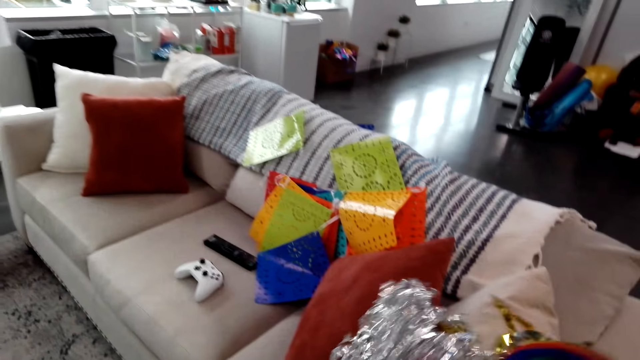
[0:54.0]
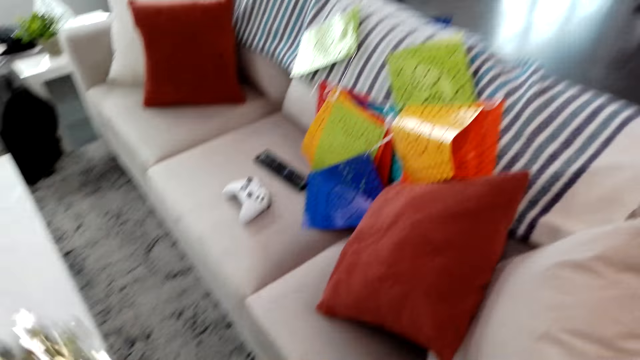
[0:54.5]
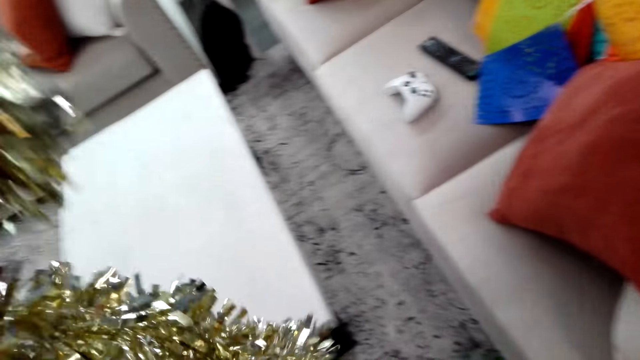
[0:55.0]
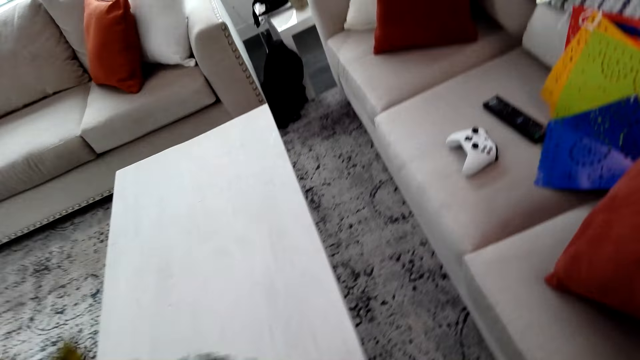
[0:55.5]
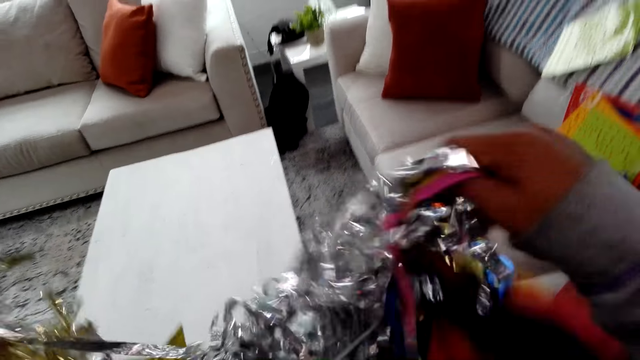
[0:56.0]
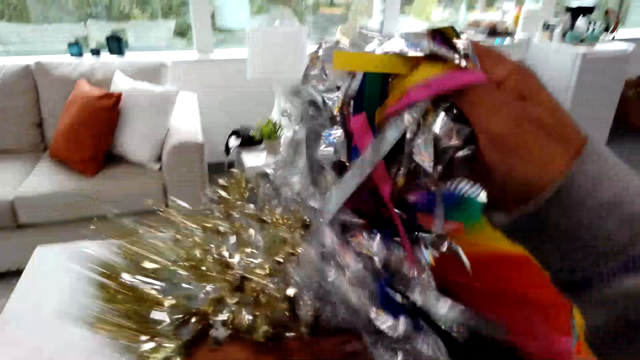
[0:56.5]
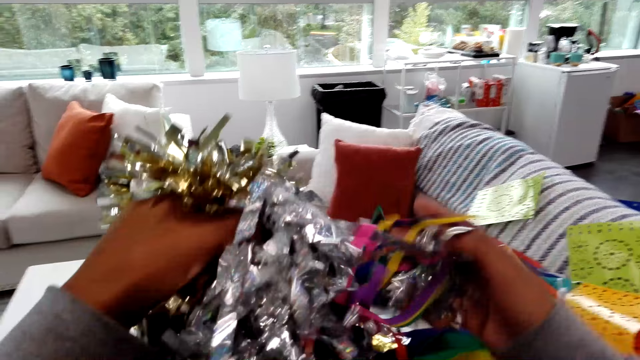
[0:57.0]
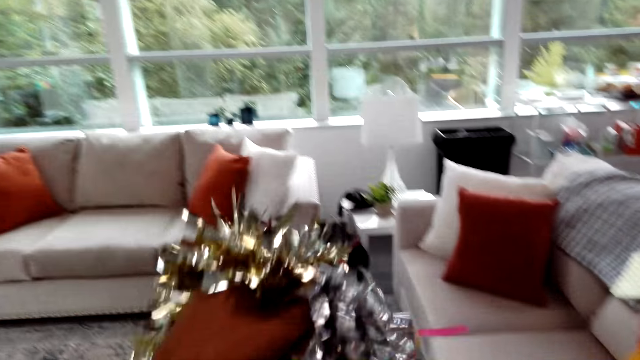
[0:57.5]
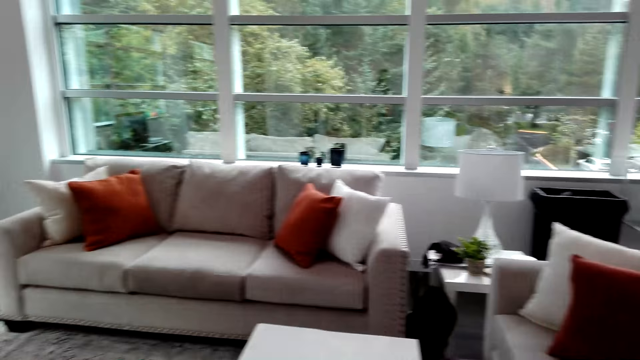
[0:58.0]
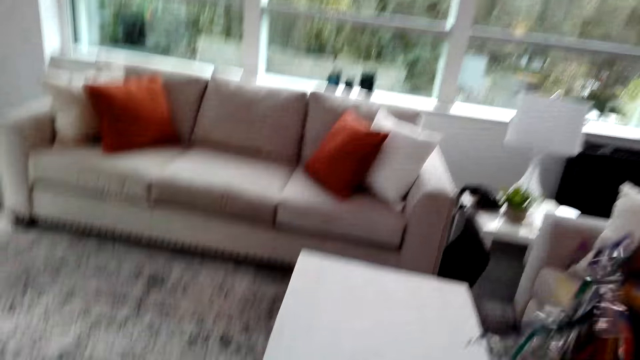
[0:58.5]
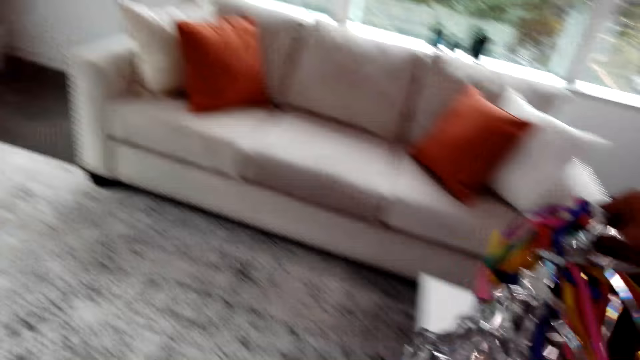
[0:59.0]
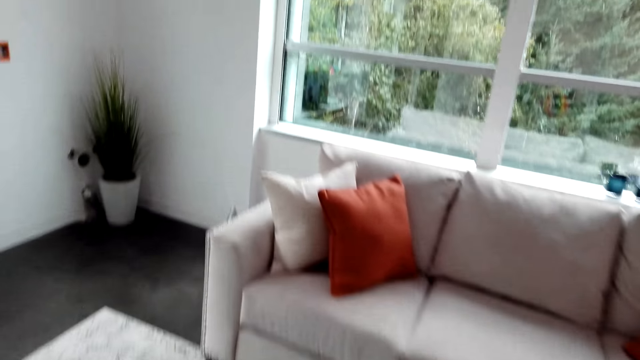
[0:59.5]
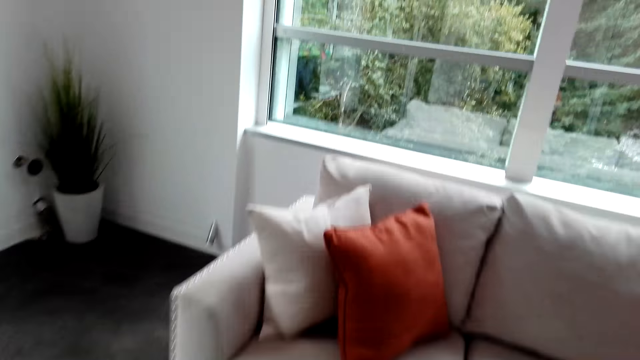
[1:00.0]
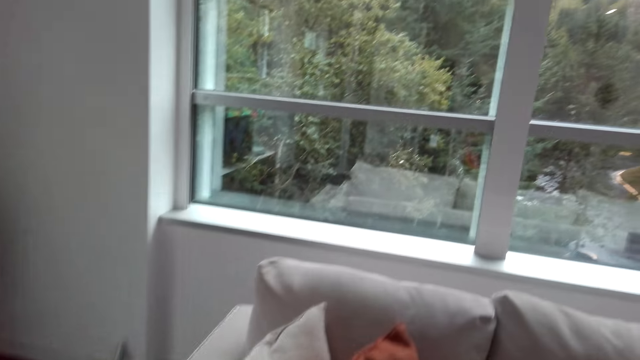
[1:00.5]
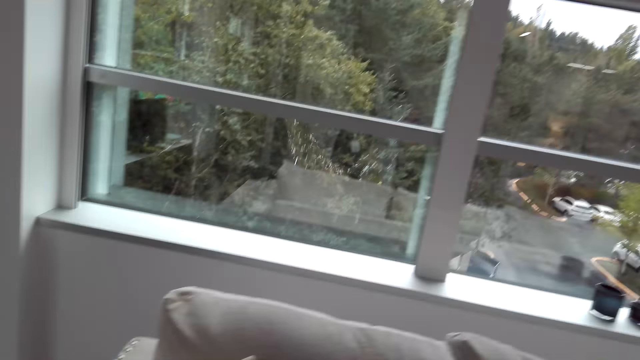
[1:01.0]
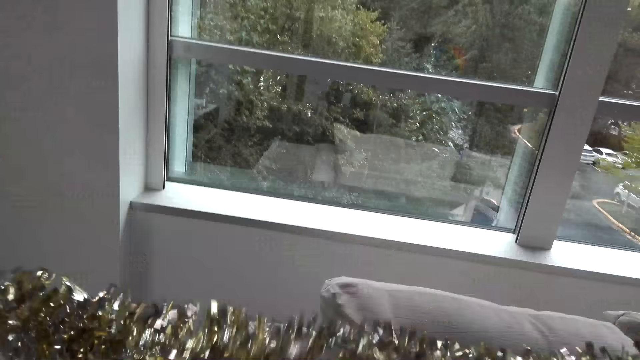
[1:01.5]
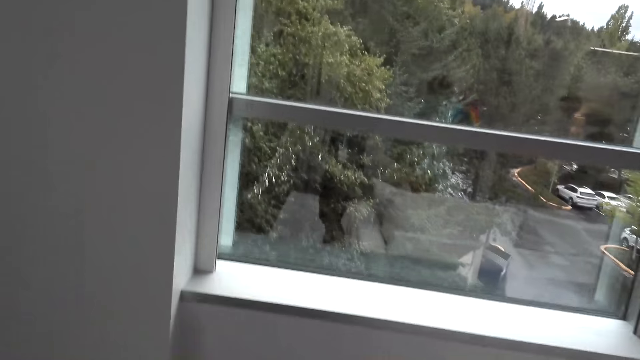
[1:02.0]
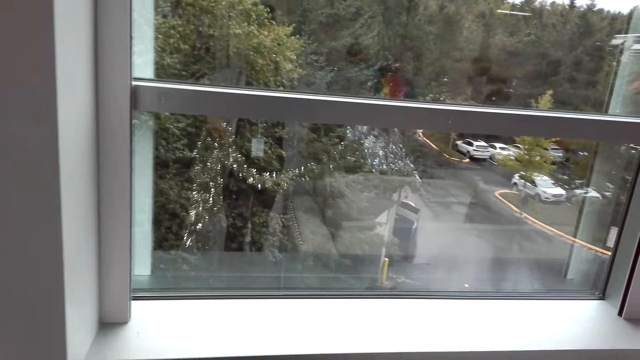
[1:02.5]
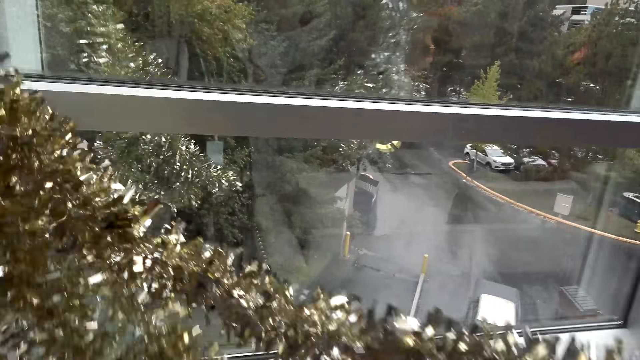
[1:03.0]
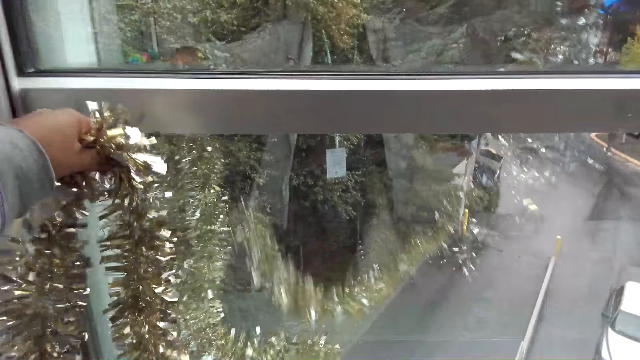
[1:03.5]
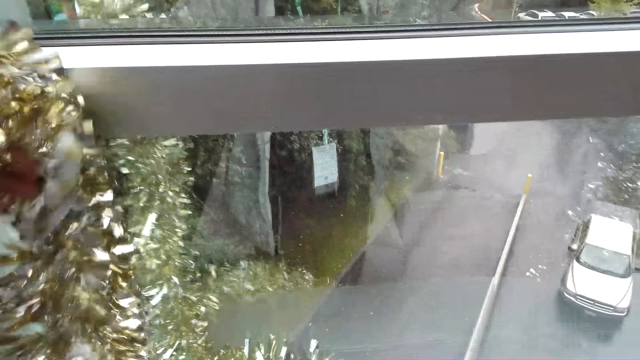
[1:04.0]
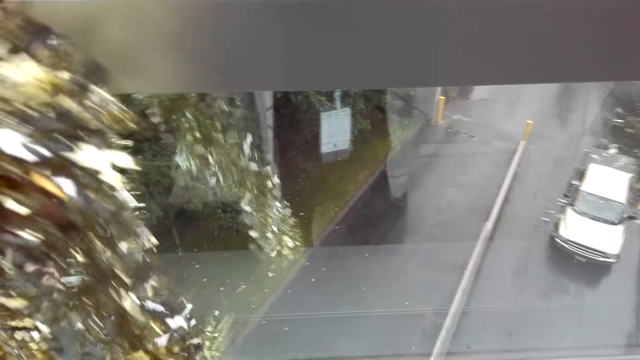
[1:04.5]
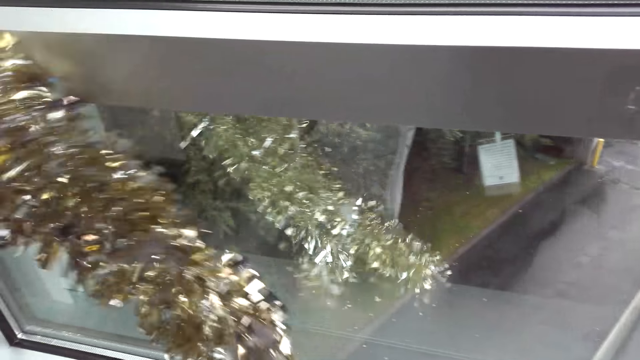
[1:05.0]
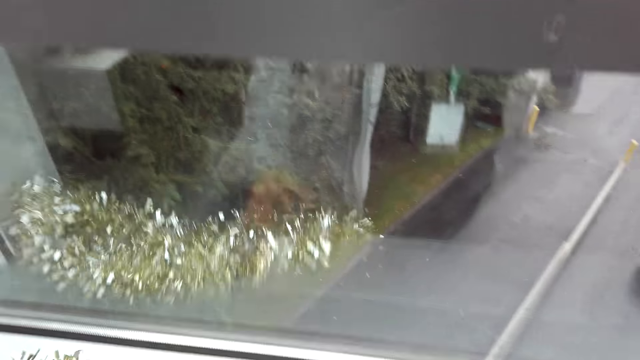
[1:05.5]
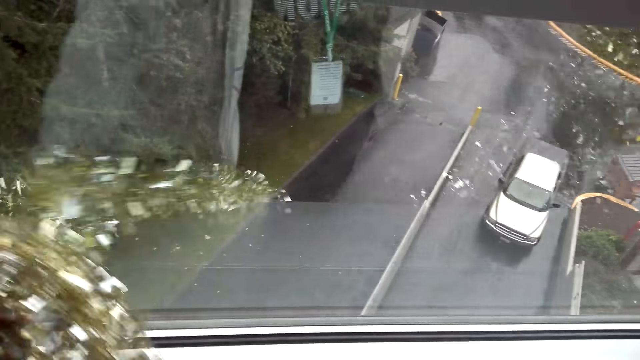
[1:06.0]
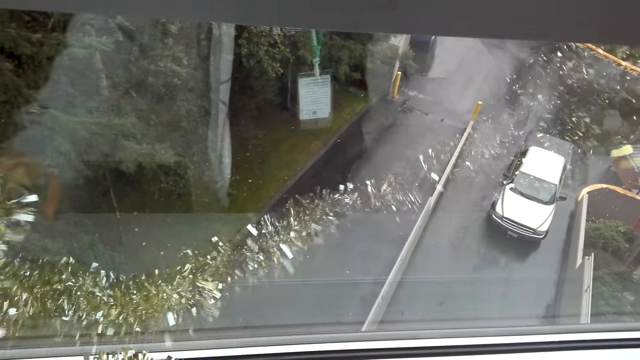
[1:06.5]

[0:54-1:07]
The camera wearer holds the ribbon. They walk. They put the ribbon on the chair. They place the tinsel and garland or ribbon on the window. They move the ribbon on the window.

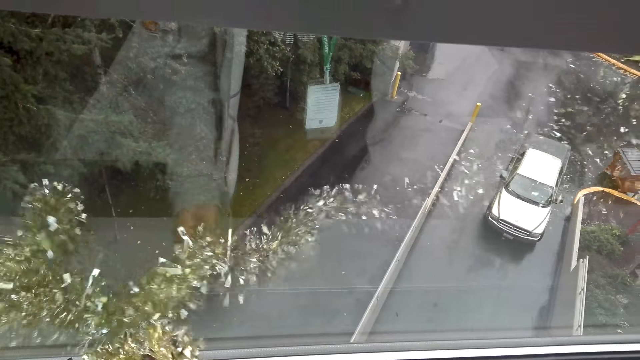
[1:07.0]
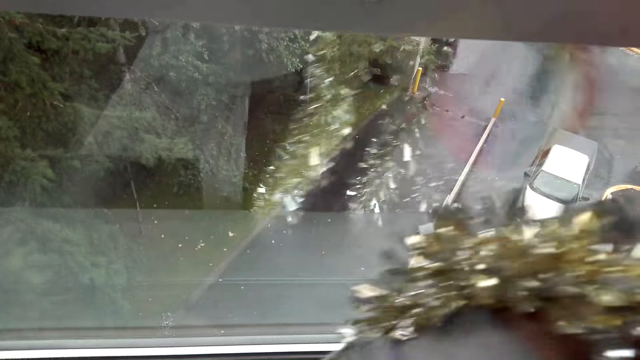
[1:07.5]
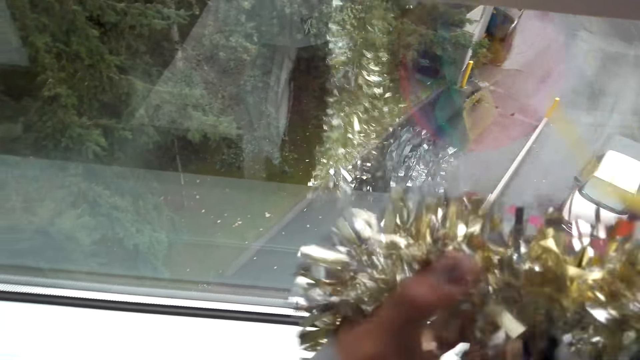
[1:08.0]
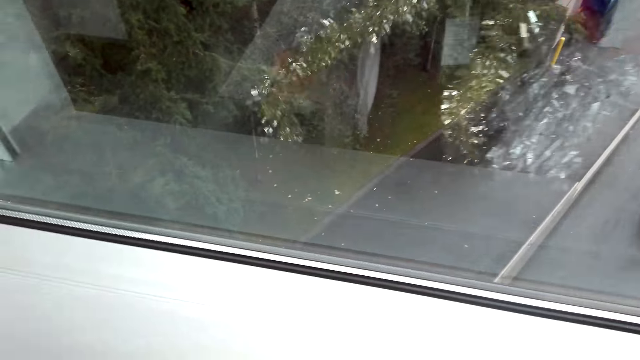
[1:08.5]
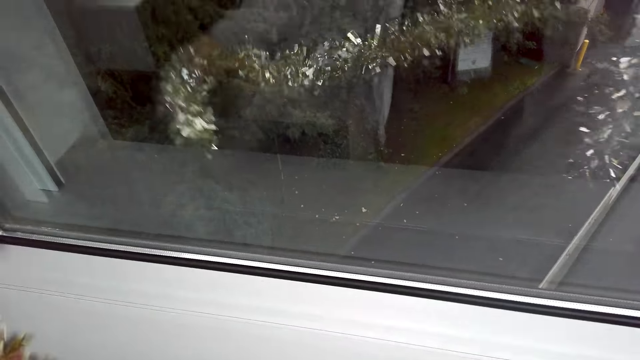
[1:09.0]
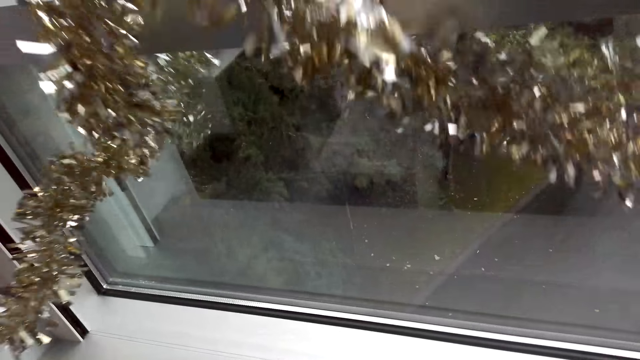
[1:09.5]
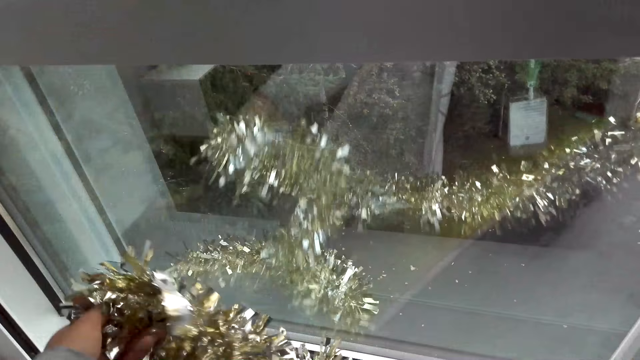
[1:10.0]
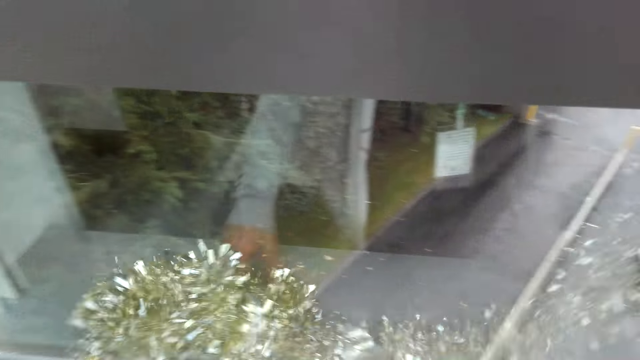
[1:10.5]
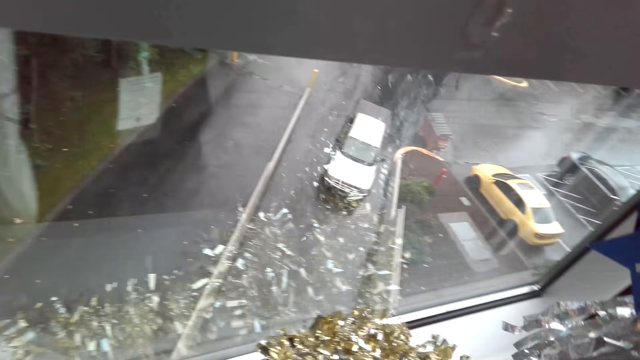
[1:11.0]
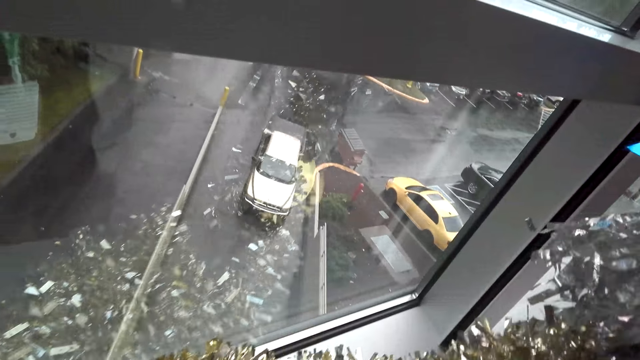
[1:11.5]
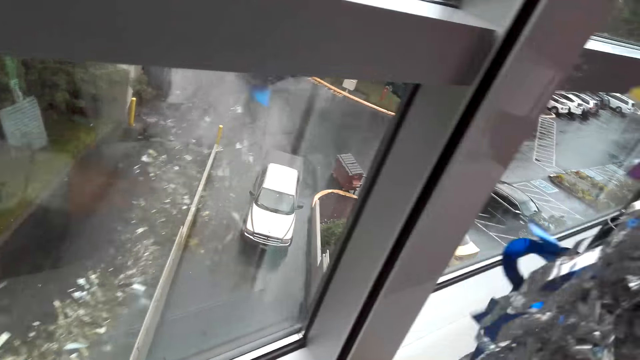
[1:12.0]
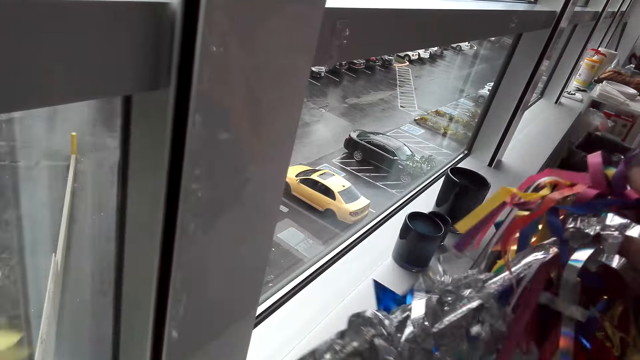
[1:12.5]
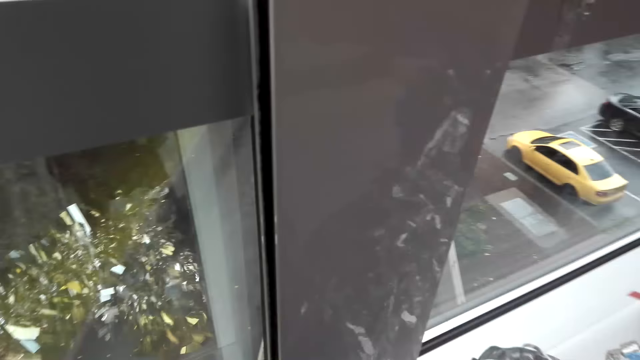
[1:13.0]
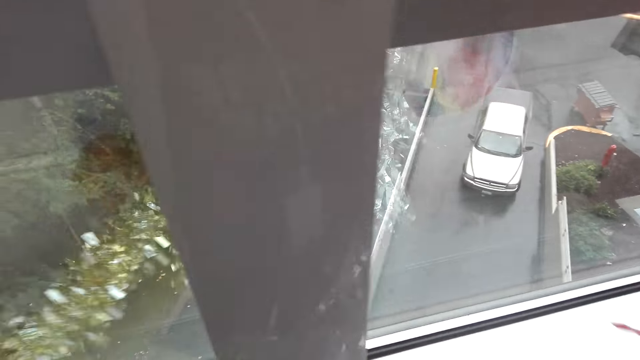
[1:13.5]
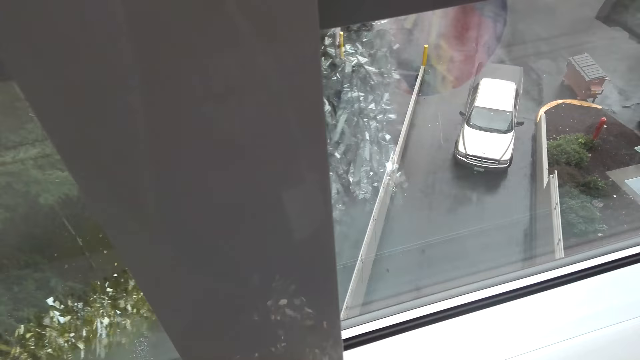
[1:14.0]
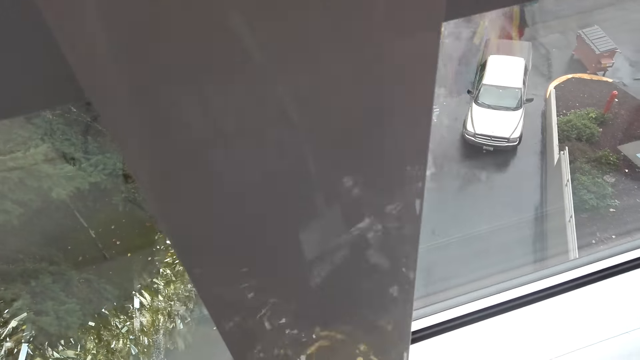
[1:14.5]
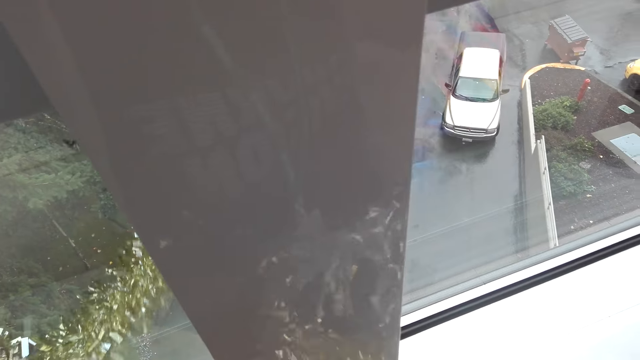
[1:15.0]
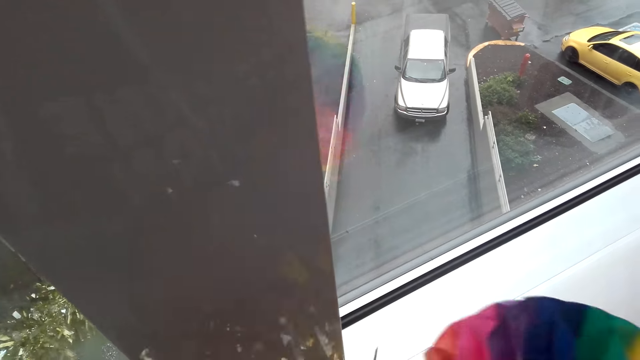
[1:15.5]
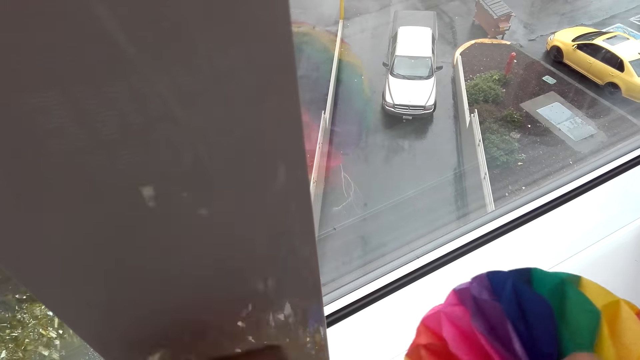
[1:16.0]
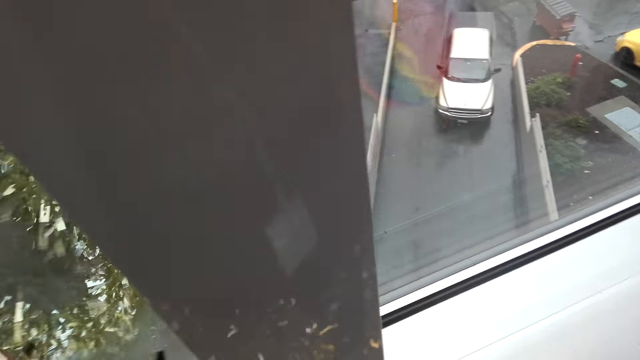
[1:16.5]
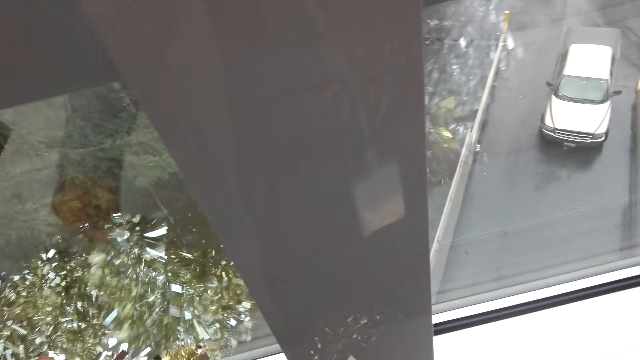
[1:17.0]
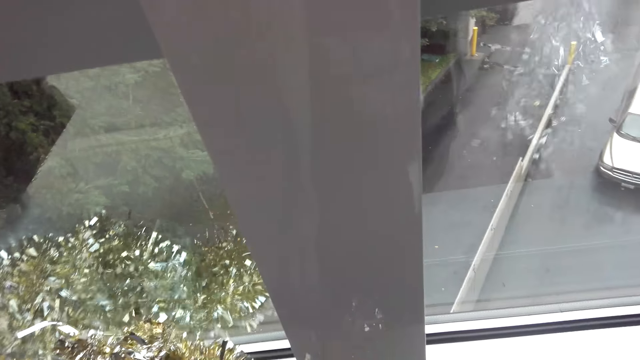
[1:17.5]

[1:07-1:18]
The camera wearer straightens the tinsel and garland on the window. They hold the ribbon. They move the ribbon on the window.
